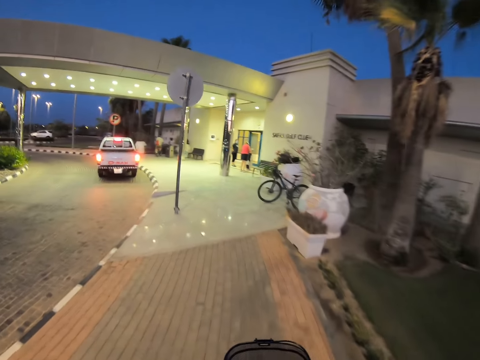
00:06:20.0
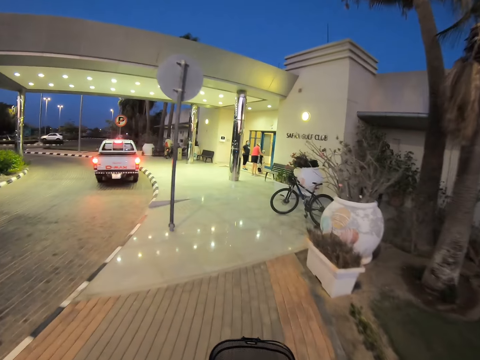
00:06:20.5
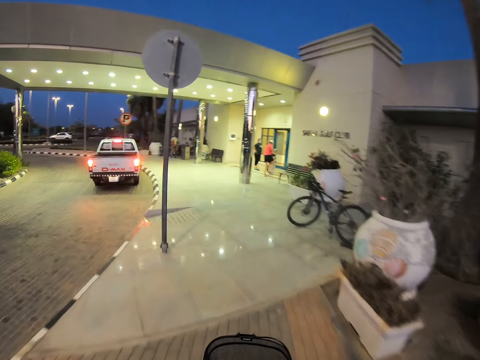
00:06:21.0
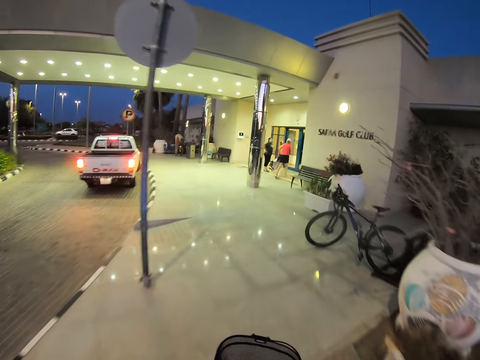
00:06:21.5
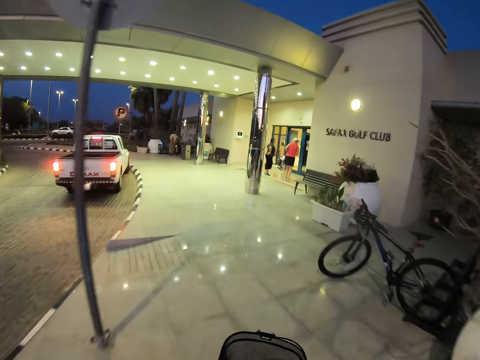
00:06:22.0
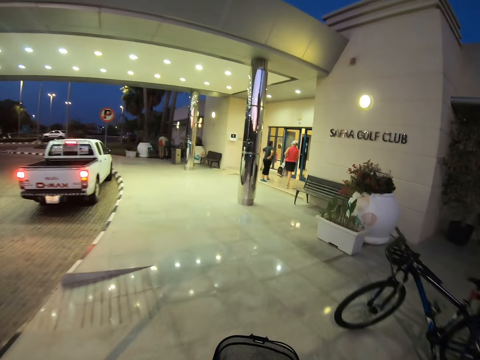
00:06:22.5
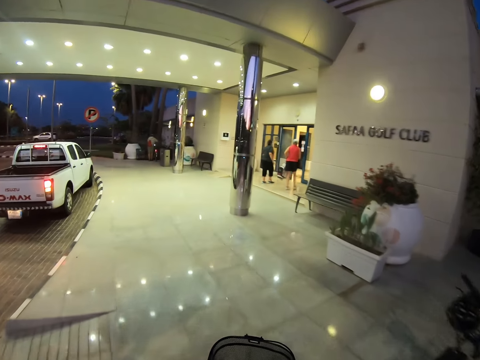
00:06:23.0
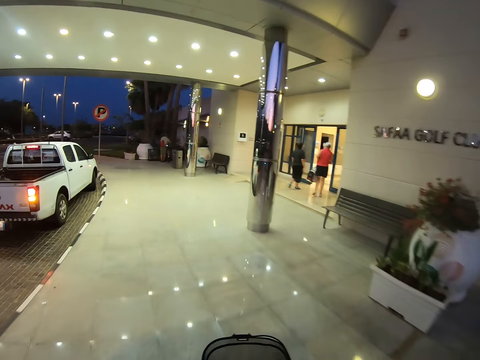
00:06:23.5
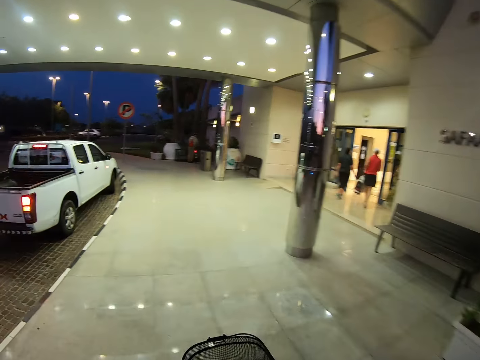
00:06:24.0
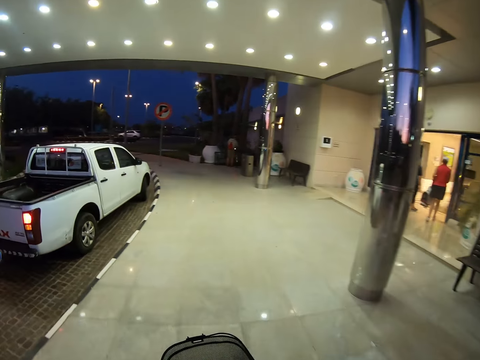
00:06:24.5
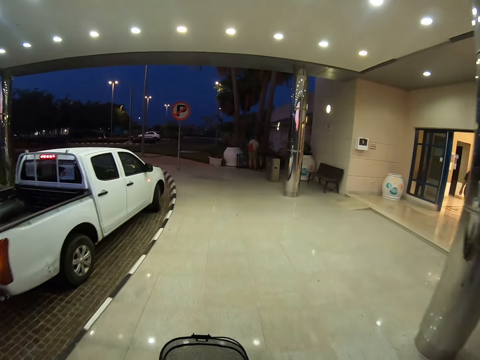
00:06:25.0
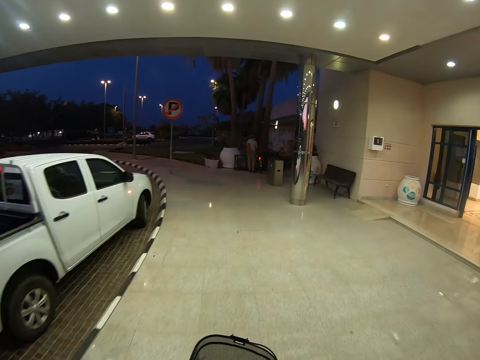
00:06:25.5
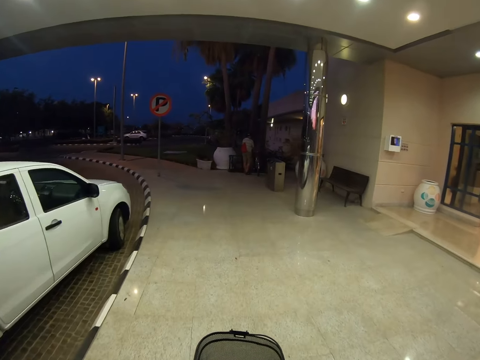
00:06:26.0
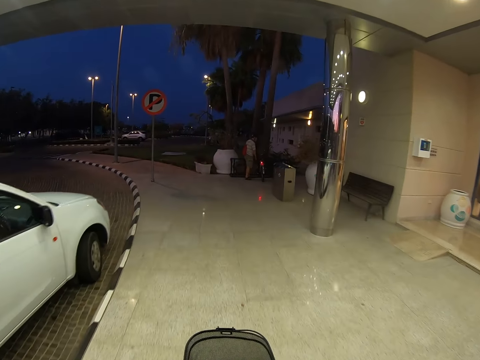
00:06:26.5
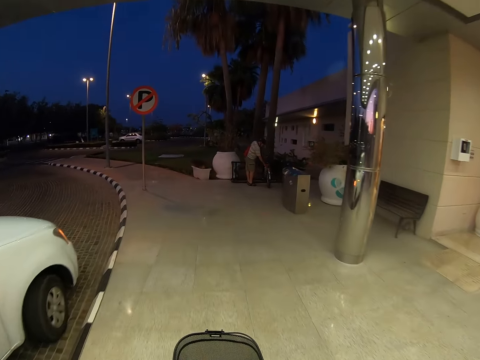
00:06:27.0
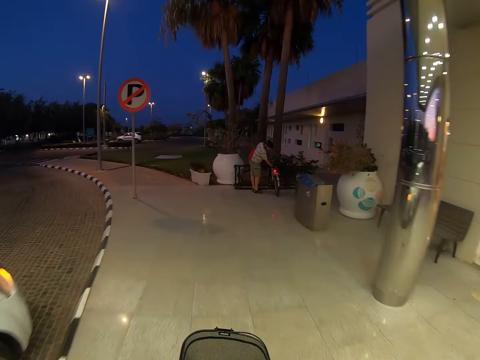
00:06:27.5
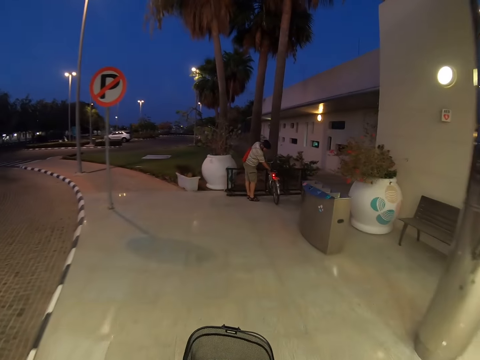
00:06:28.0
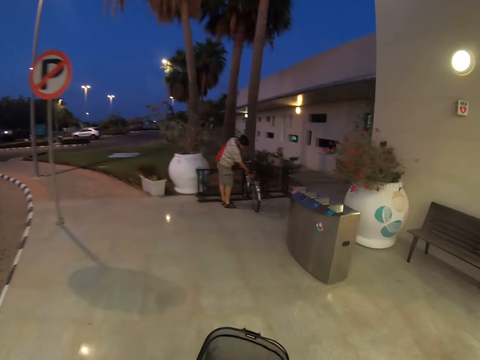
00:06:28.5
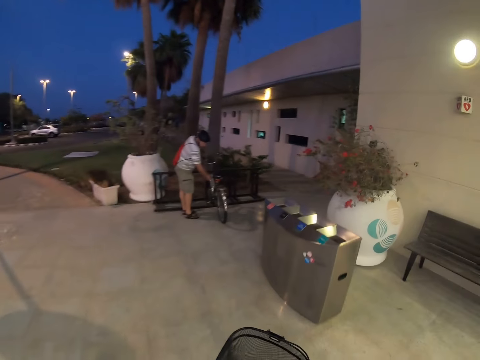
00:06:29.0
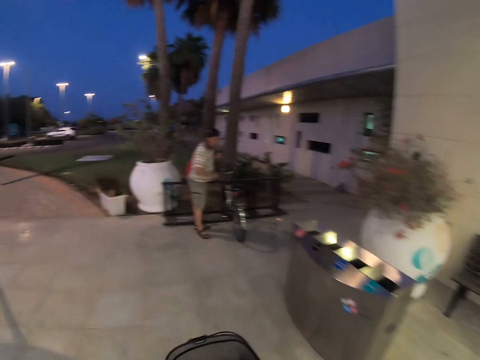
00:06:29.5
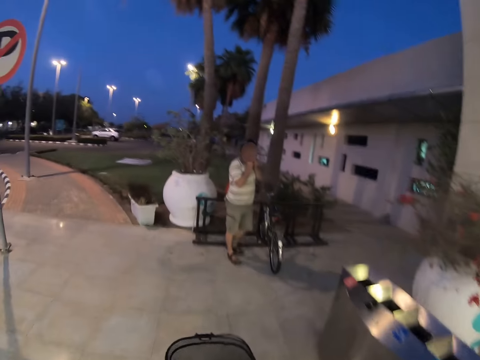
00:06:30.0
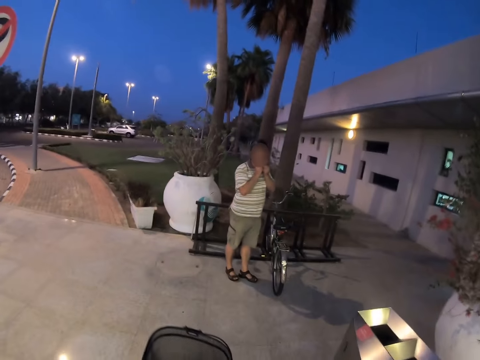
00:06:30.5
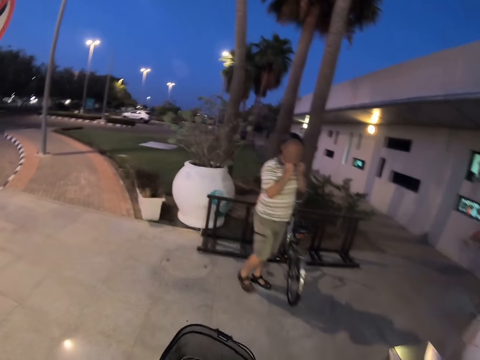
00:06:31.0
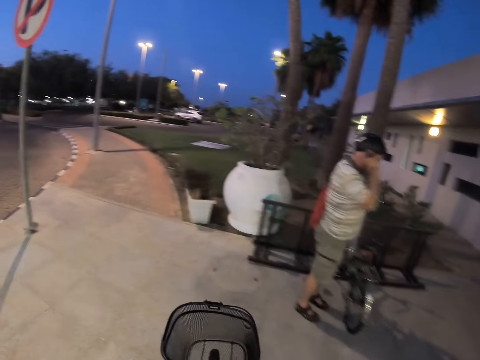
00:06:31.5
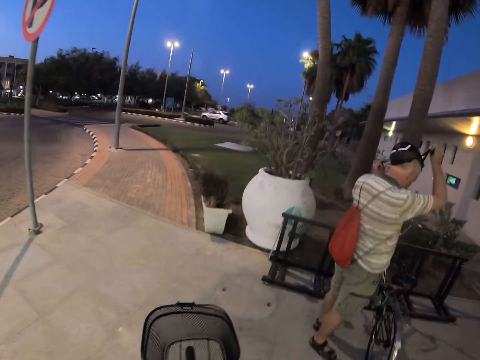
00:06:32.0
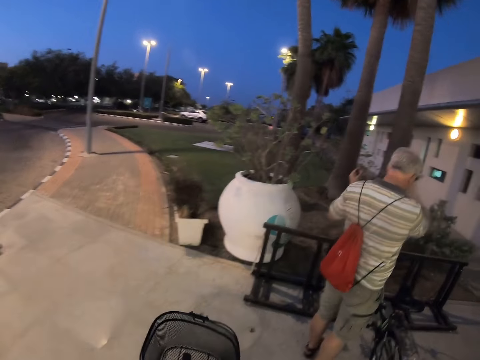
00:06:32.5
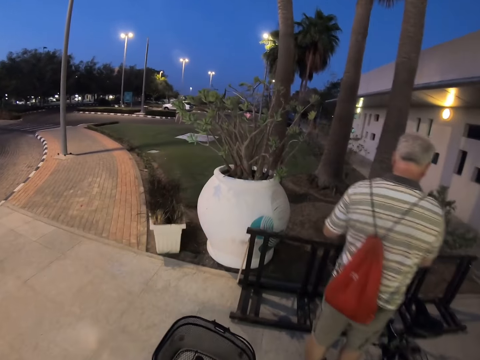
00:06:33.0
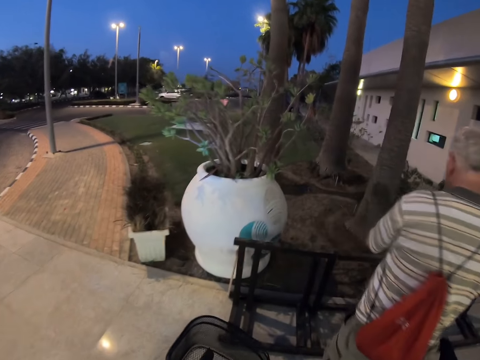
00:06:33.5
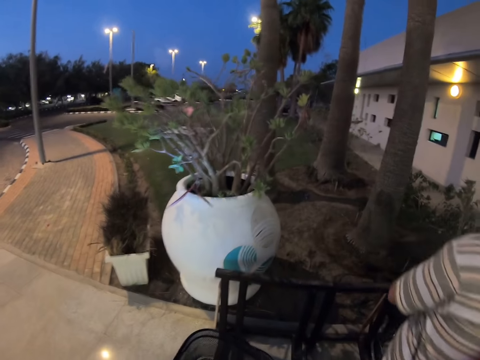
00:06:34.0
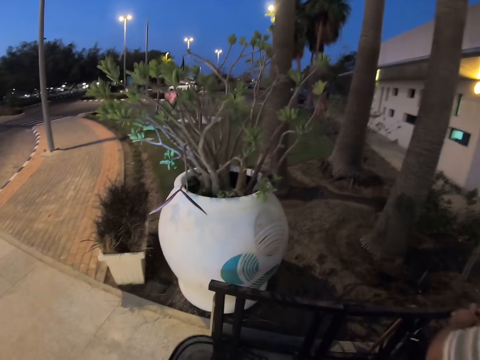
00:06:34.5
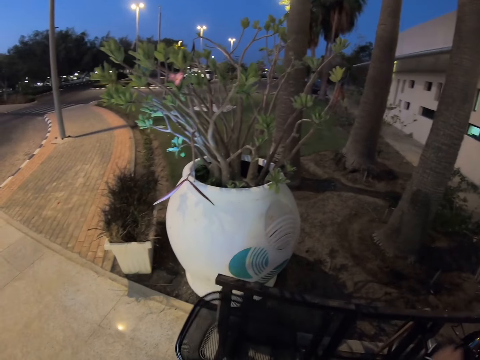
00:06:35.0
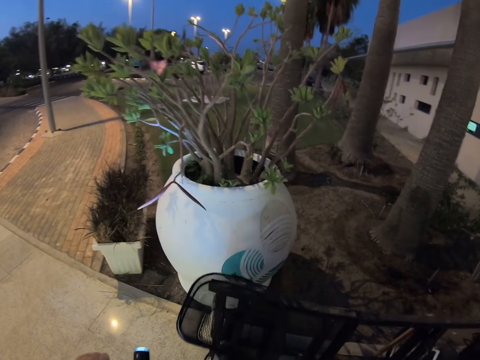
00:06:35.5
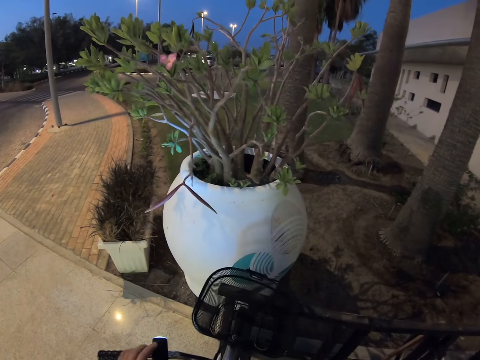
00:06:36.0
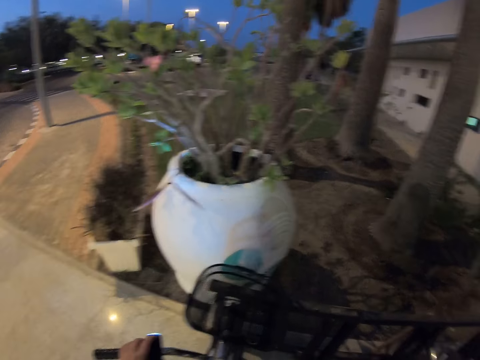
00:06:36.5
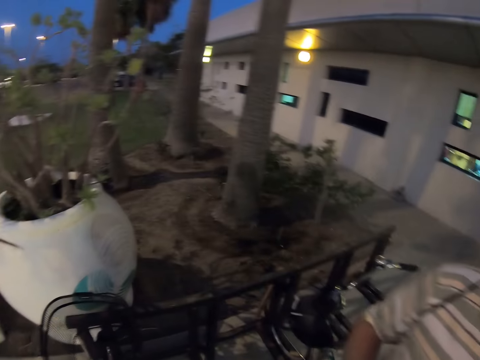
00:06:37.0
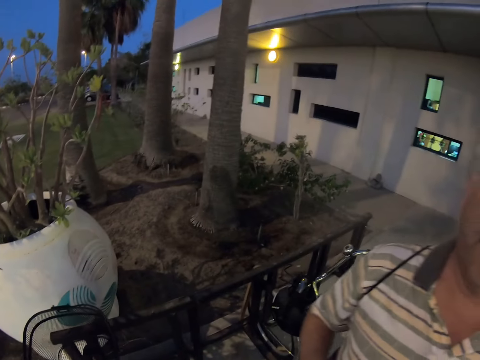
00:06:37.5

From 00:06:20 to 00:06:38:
A man pushes the bike. The man removes the helmet. The camera wearer interacts with the man.
